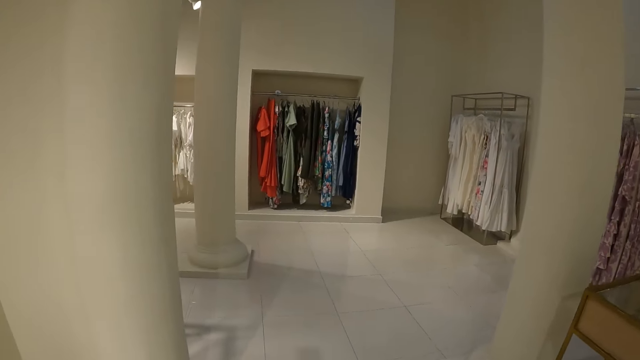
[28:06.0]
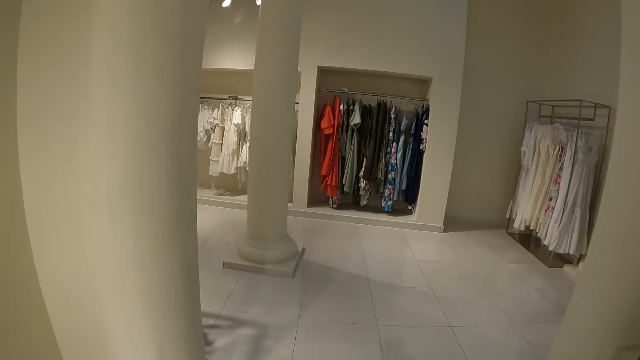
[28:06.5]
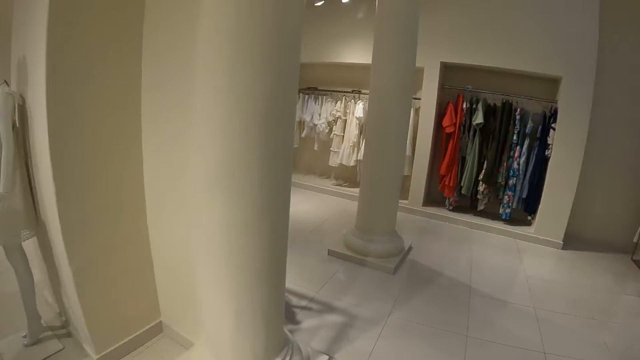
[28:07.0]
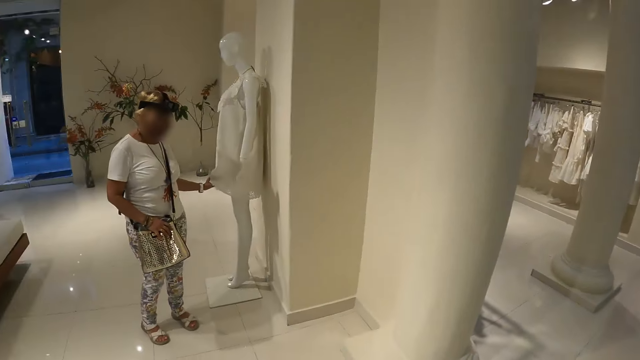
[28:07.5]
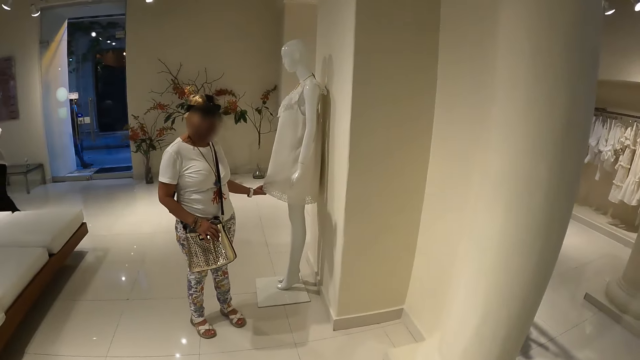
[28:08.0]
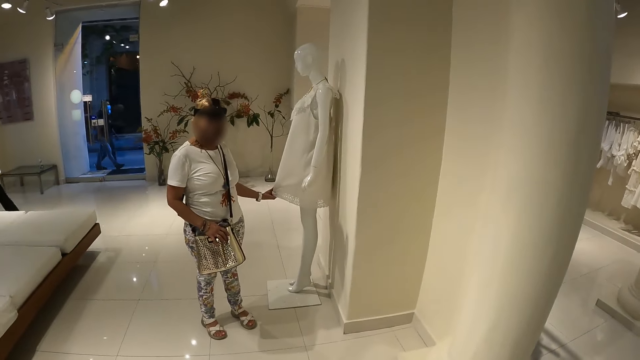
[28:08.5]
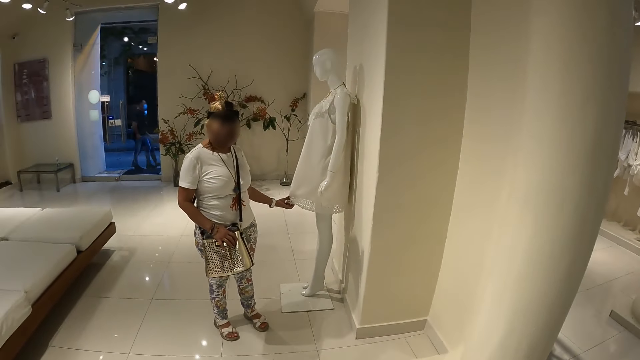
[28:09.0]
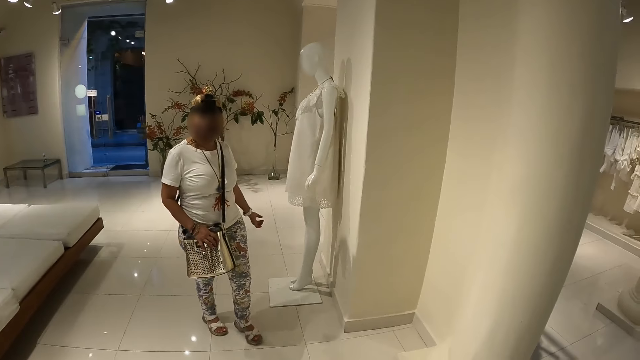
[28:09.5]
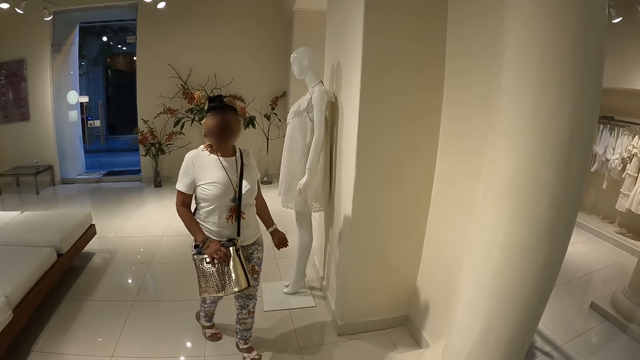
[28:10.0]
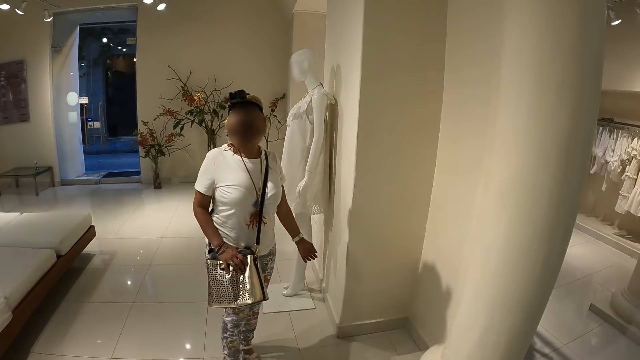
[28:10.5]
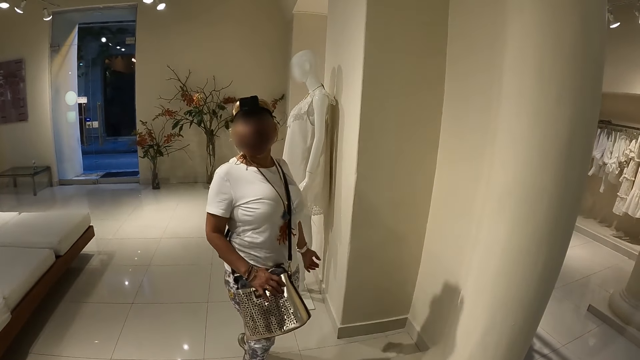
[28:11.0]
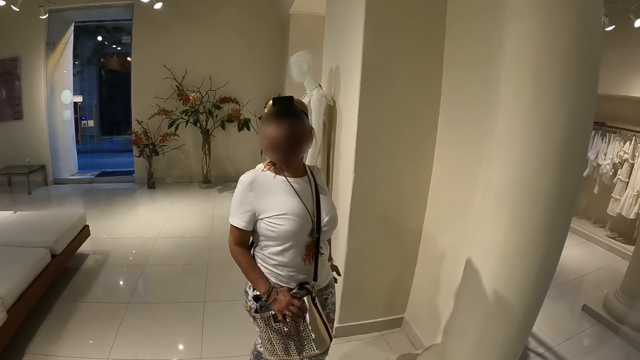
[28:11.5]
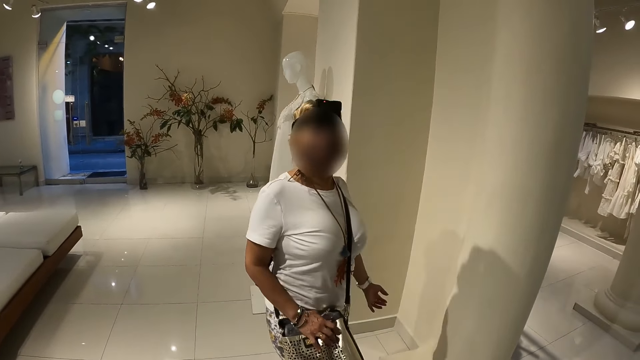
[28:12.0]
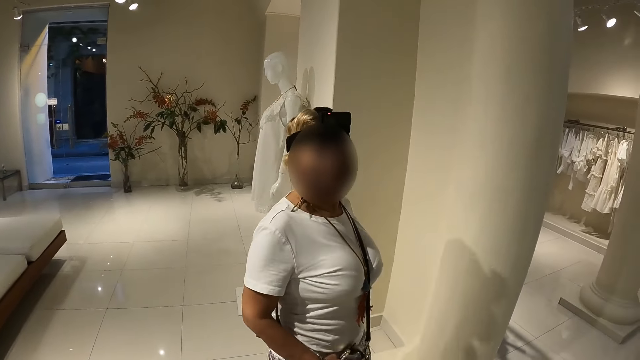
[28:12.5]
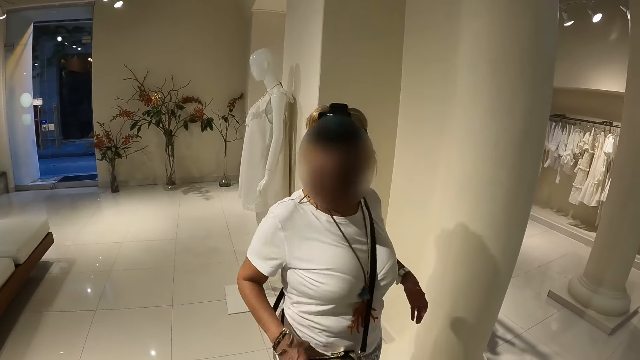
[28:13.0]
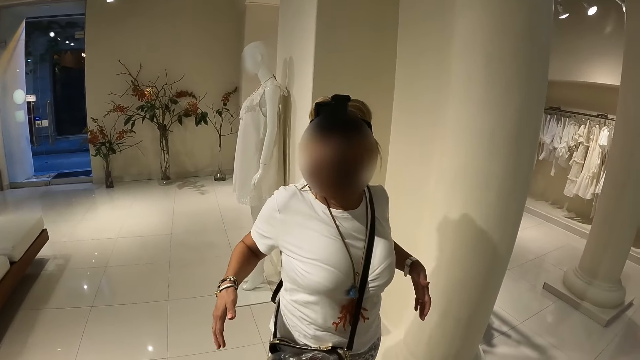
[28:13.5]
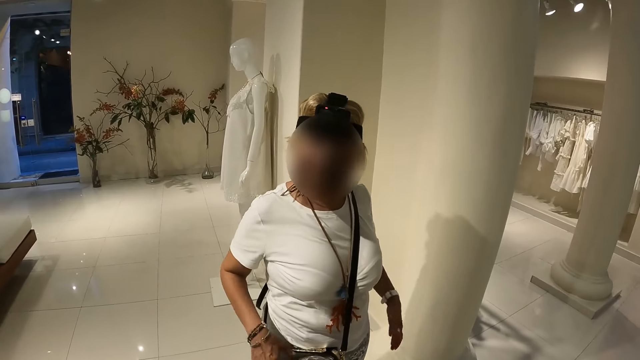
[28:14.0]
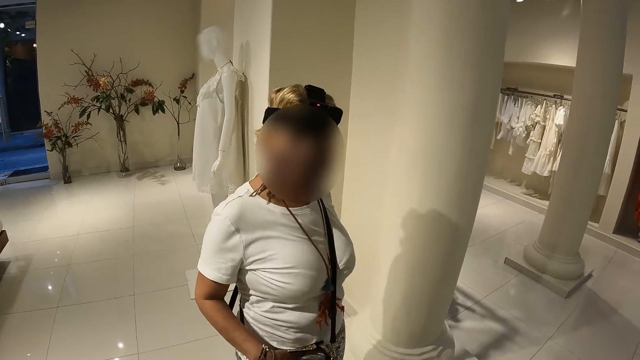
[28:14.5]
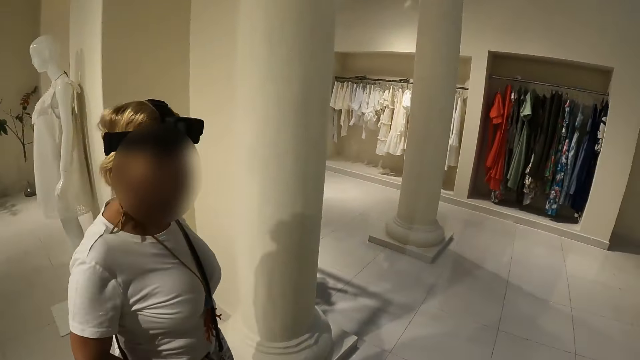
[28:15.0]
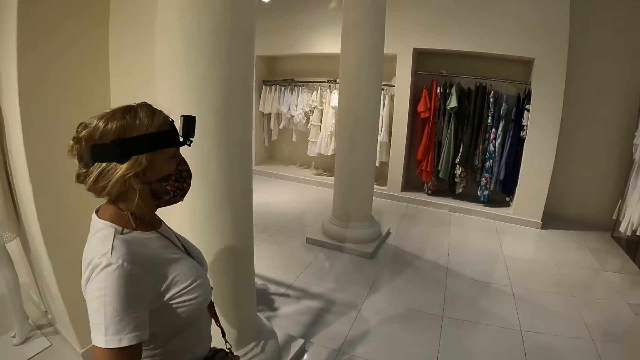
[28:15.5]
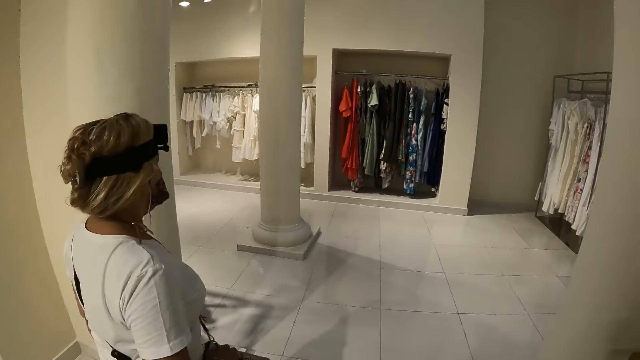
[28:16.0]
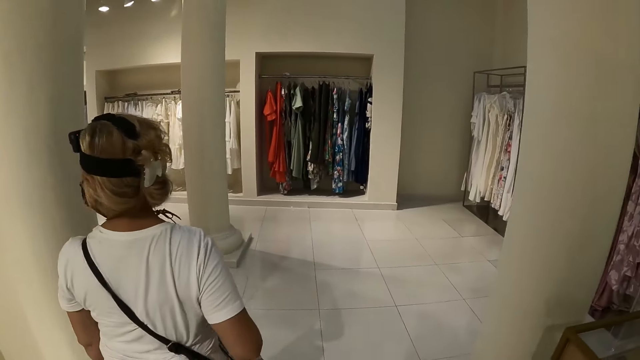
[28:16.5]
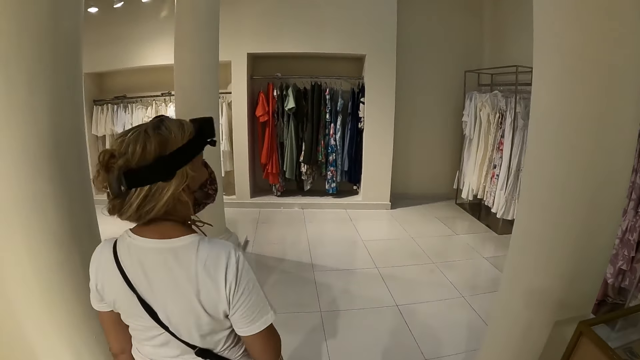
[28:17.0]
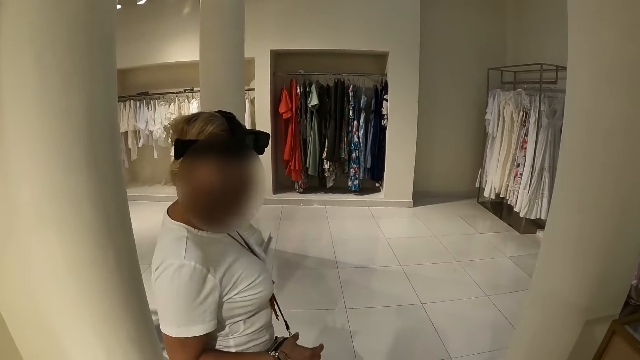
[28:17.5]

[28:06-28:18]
The woman holds a dress on a mannequin with her left hand. The woman touches the dress with the left hand. The woman interacts with the camera wearer. The camera wearer talks to the woman.

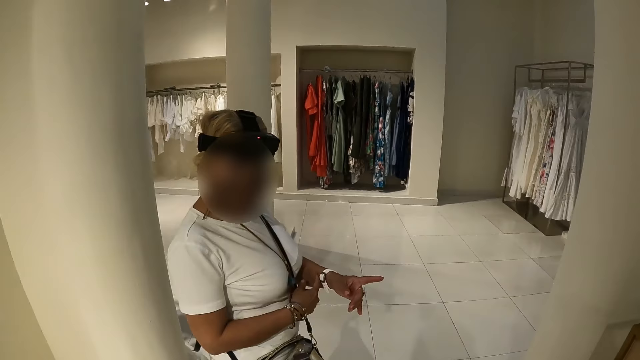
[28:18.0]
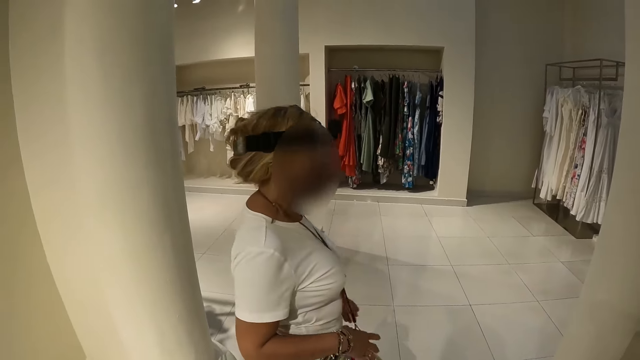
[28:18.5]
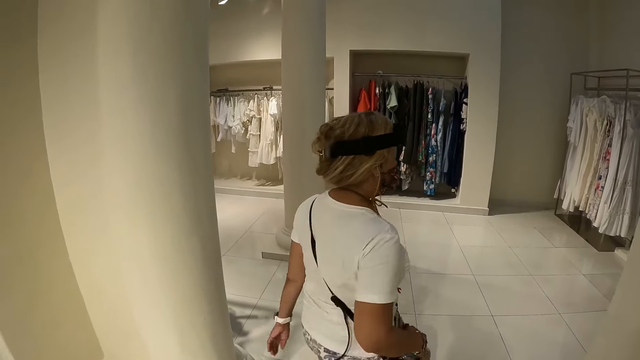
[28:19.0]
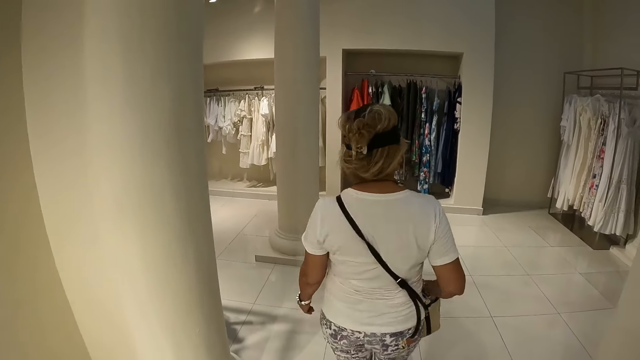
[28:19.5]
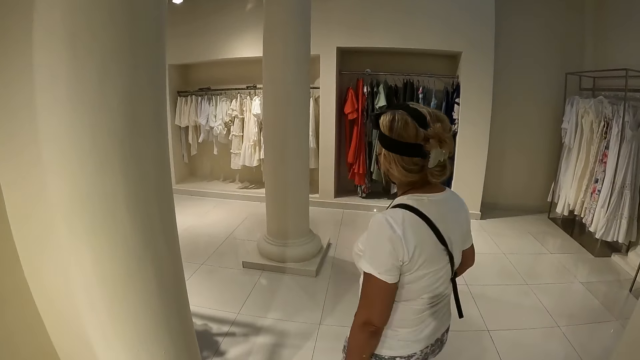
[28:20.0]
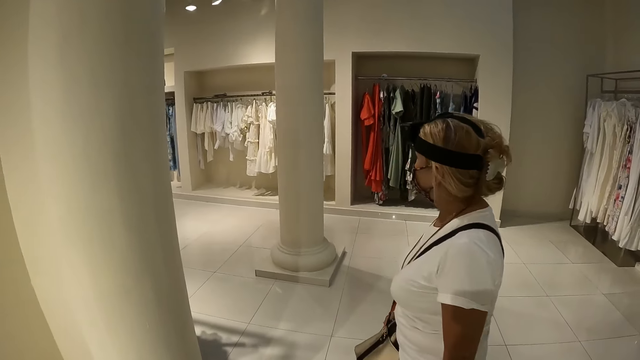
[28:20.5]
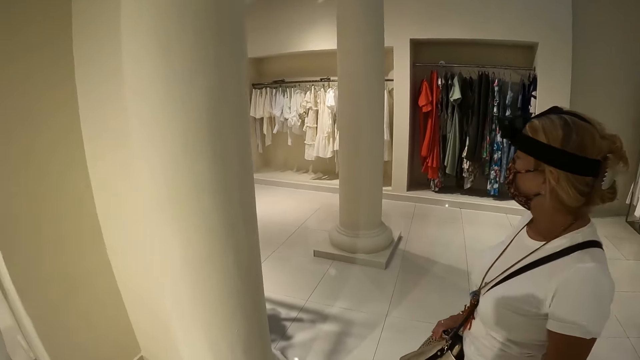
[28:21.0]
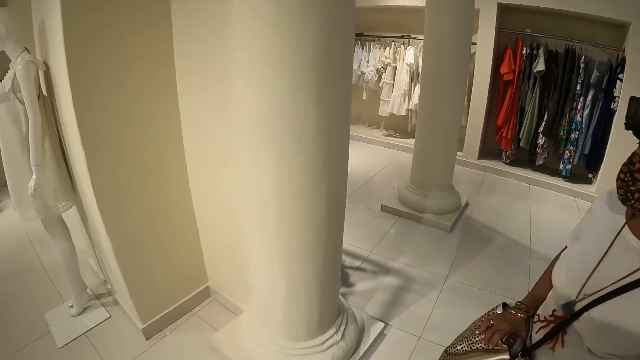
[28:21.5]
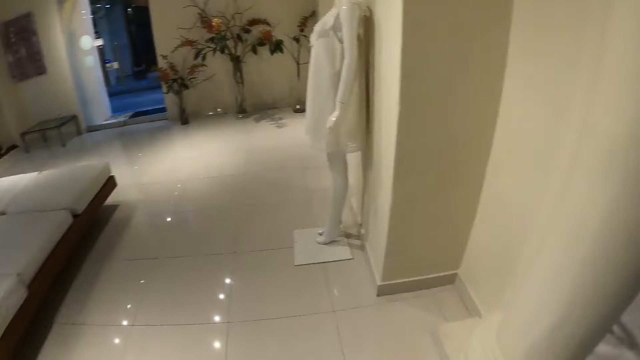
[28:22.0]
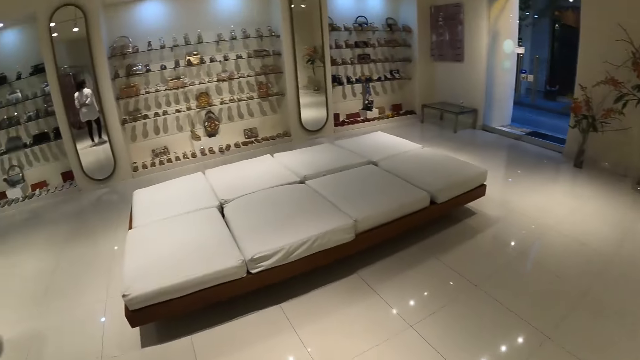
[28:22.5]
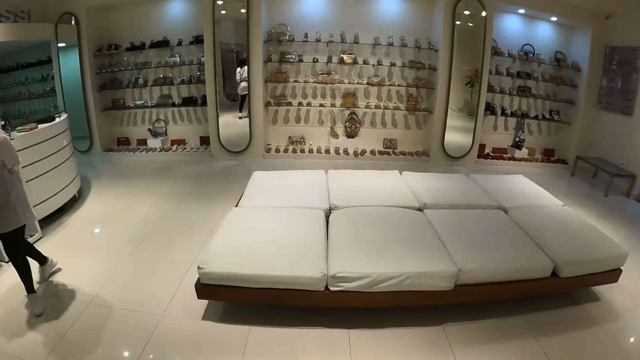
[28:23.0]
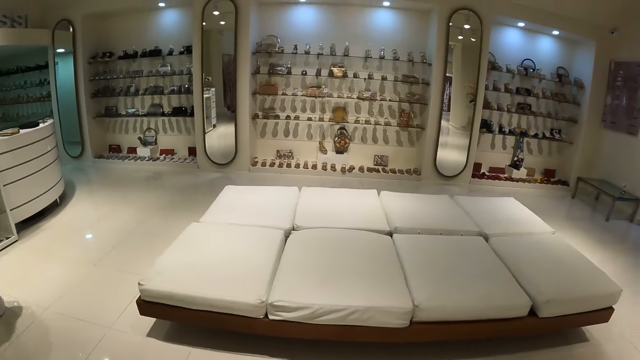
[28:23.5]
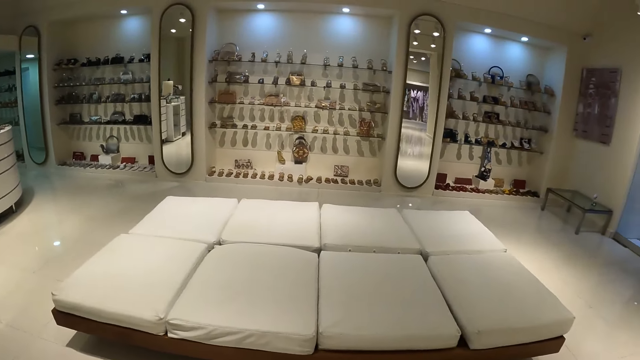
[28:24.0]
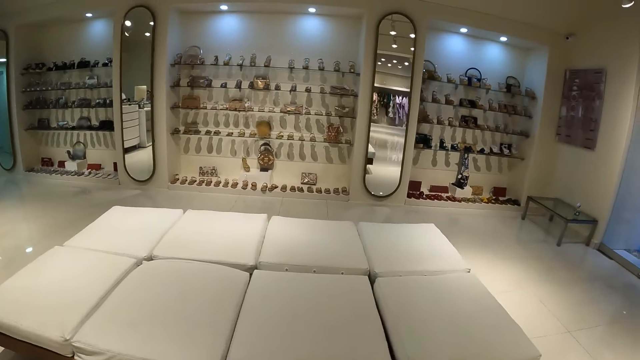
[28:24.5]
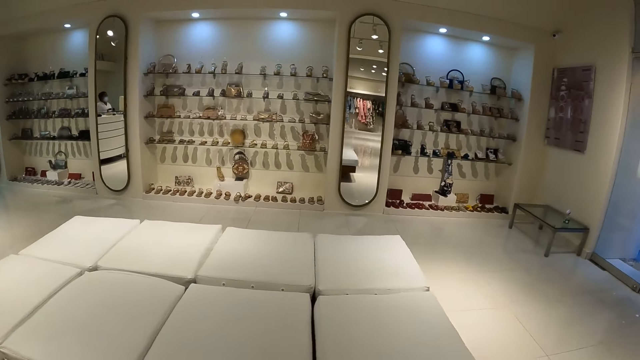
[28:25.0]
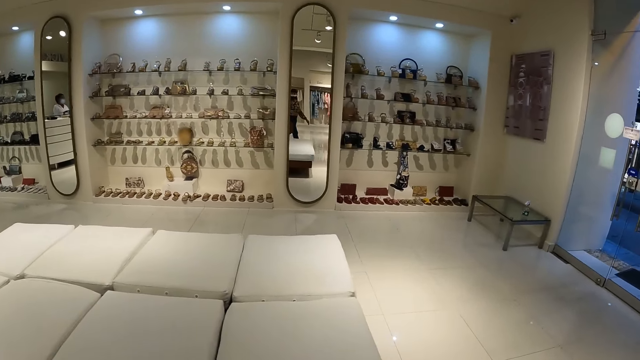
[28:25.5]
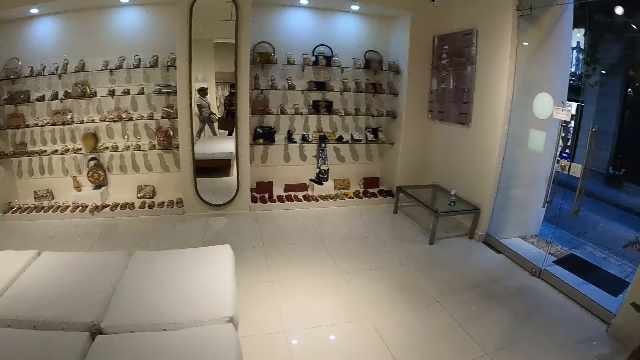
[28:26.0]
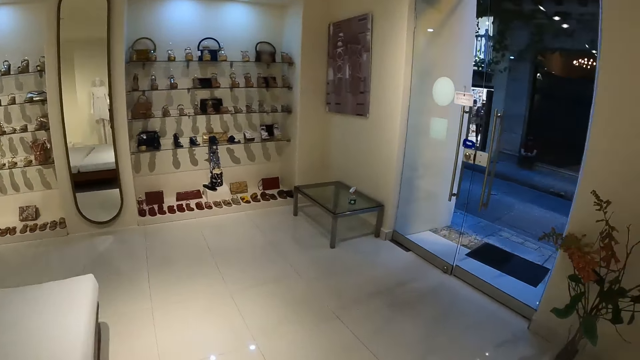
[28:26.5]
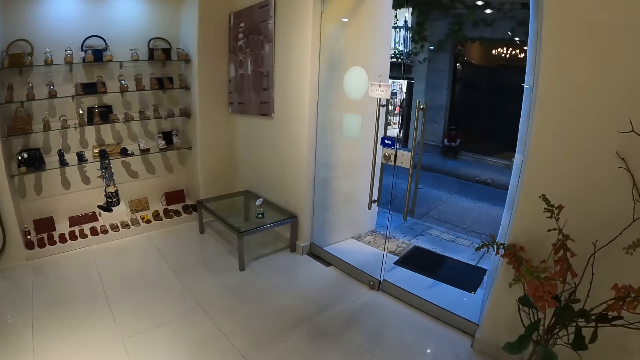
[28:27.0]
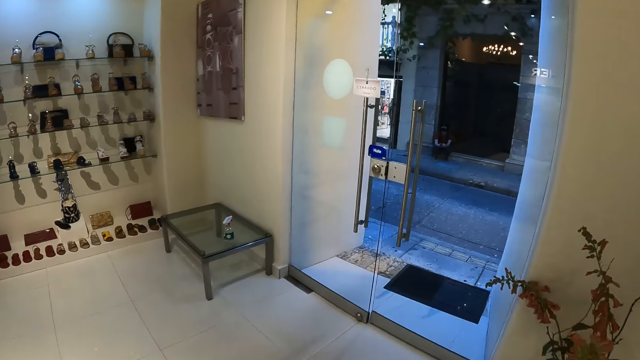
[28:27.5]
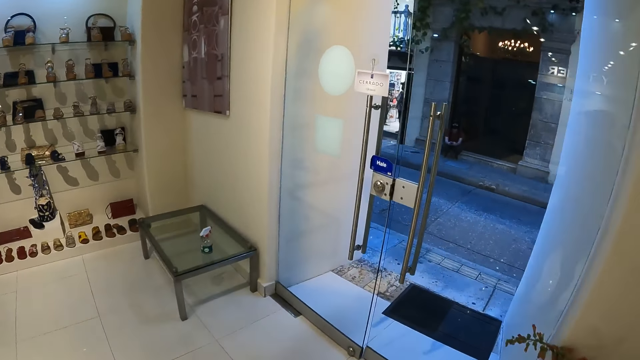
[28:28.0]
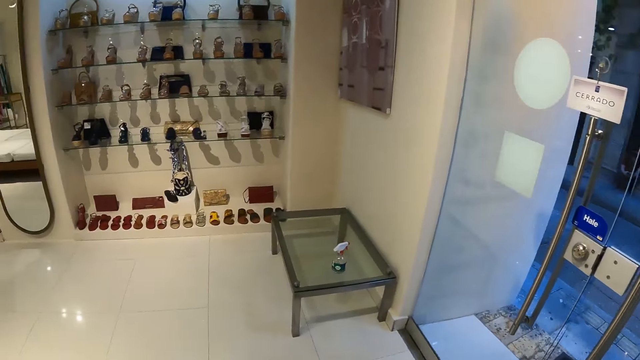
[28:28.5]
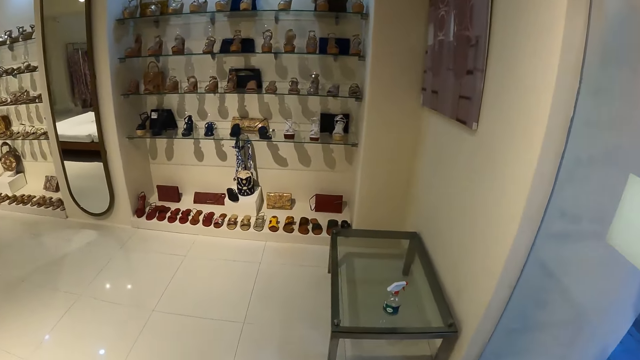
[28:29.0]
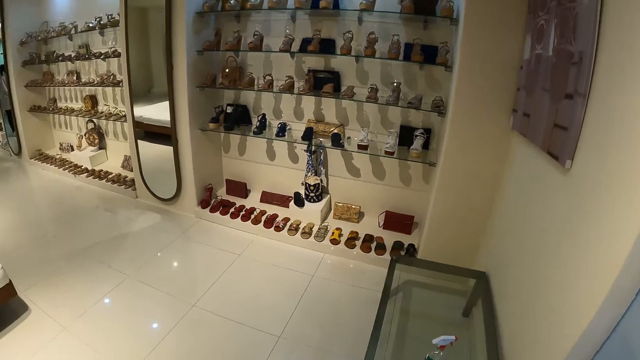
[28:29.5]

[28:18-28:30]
The camera wearer looks around.
